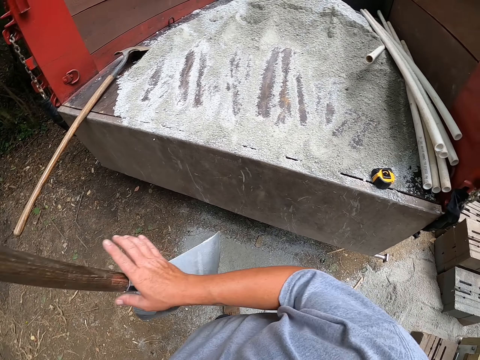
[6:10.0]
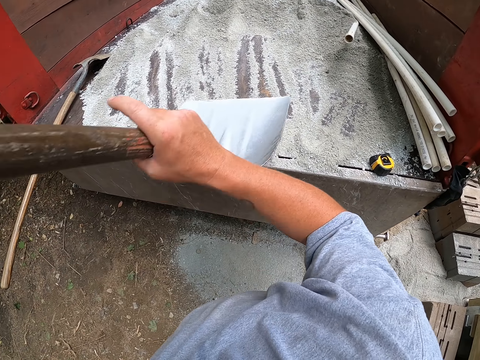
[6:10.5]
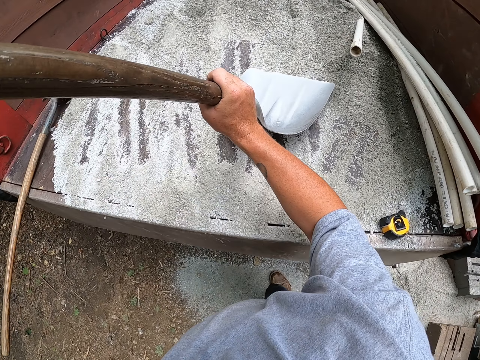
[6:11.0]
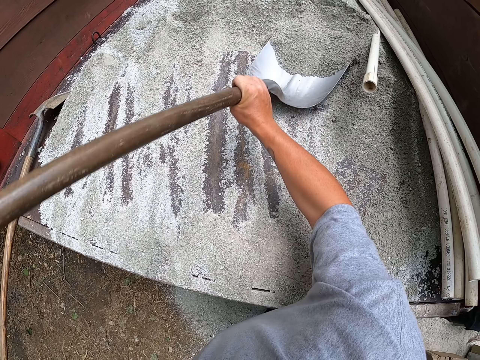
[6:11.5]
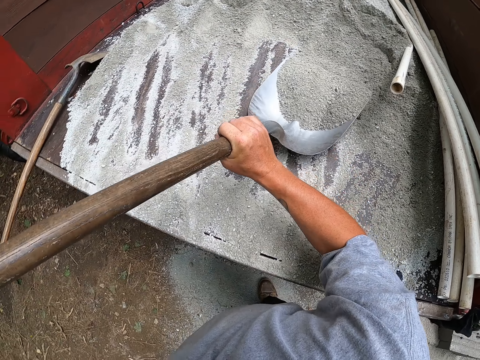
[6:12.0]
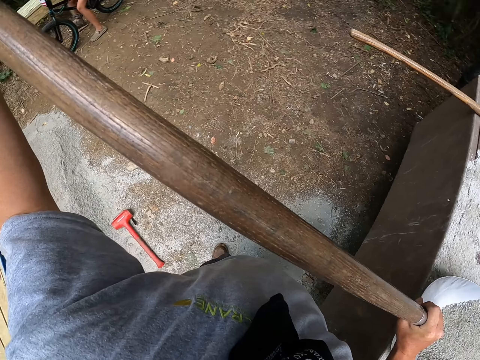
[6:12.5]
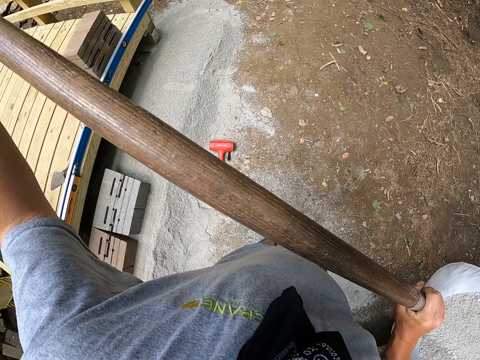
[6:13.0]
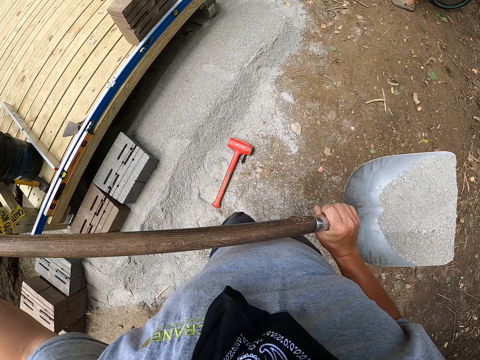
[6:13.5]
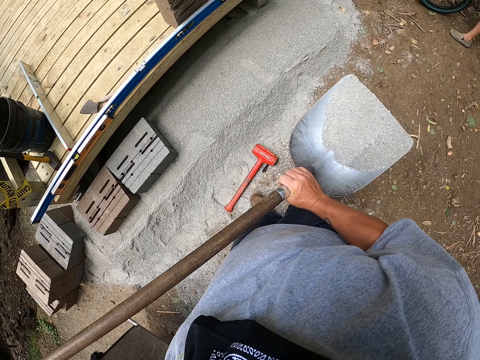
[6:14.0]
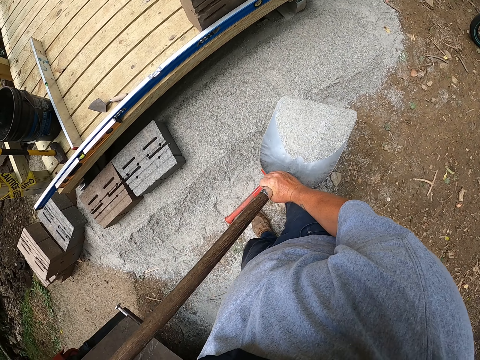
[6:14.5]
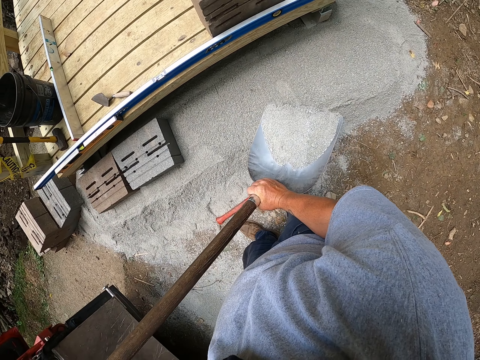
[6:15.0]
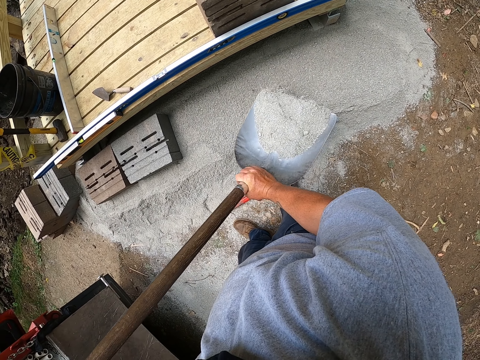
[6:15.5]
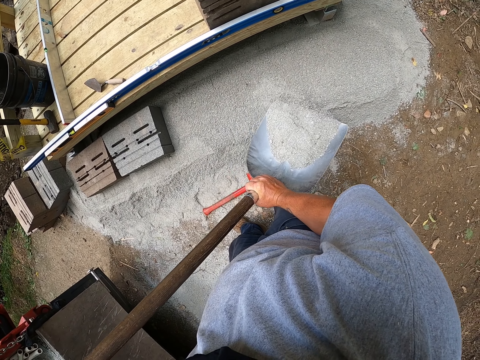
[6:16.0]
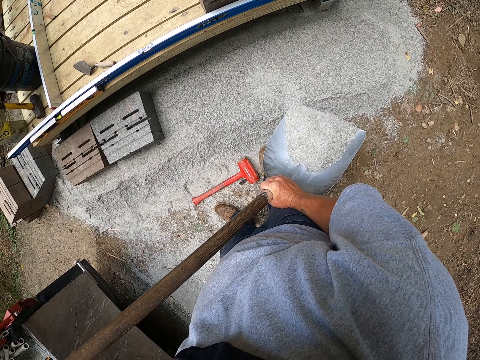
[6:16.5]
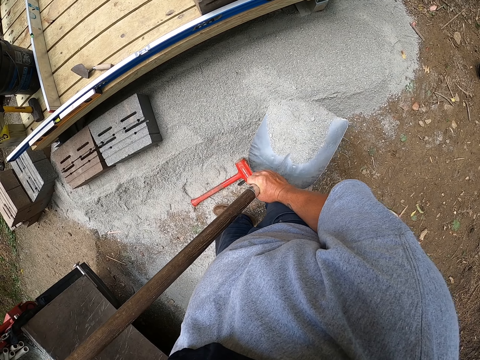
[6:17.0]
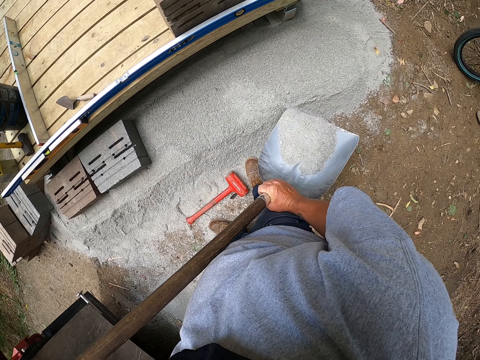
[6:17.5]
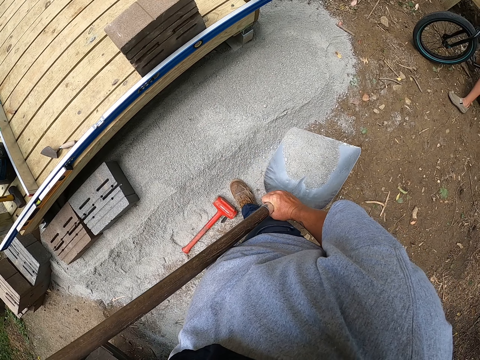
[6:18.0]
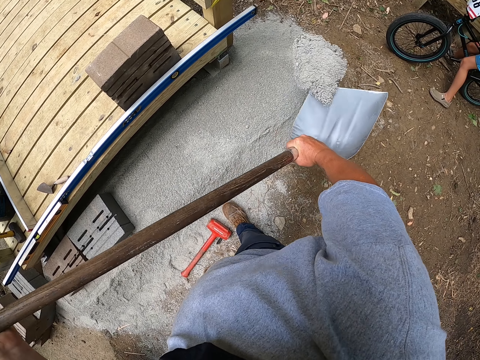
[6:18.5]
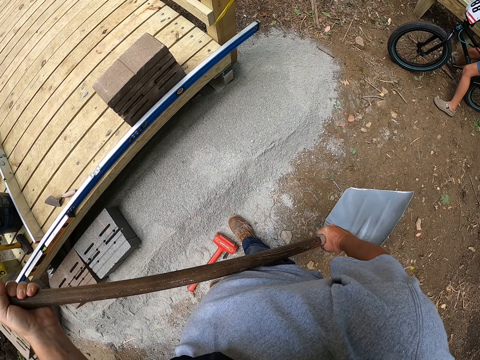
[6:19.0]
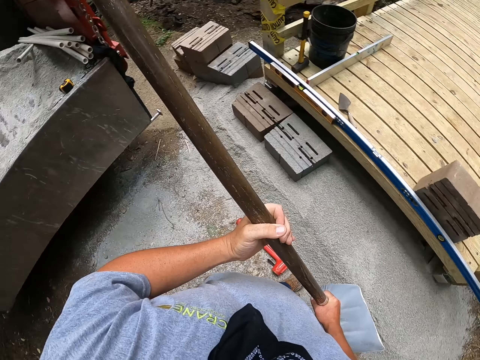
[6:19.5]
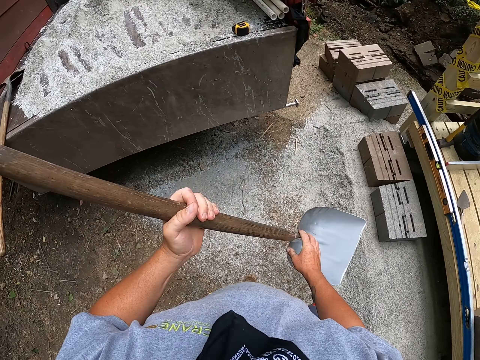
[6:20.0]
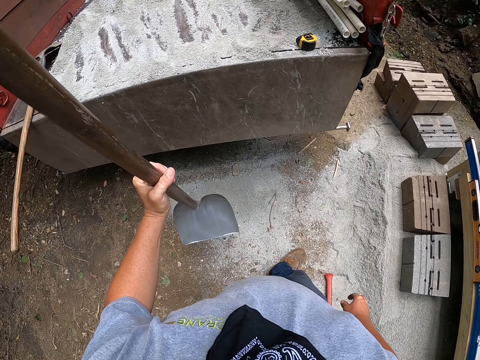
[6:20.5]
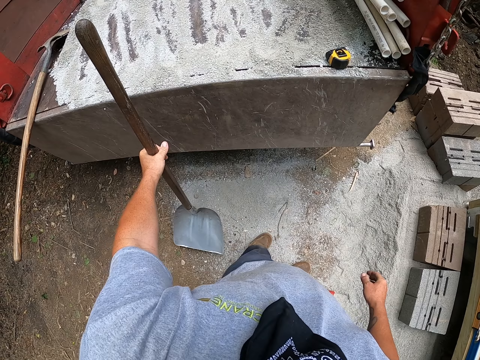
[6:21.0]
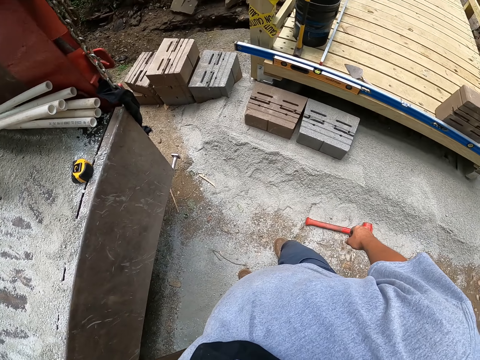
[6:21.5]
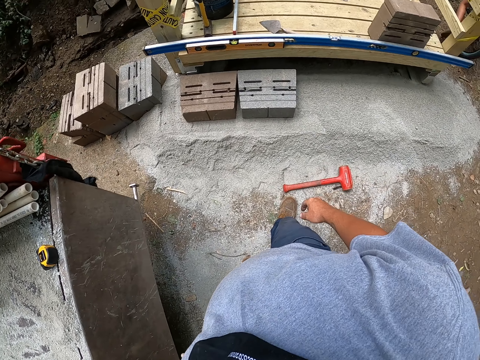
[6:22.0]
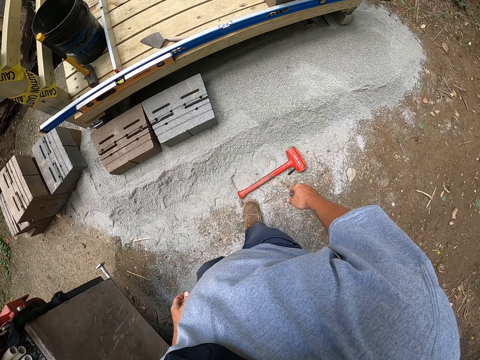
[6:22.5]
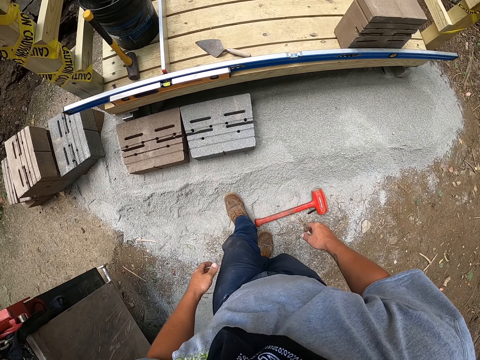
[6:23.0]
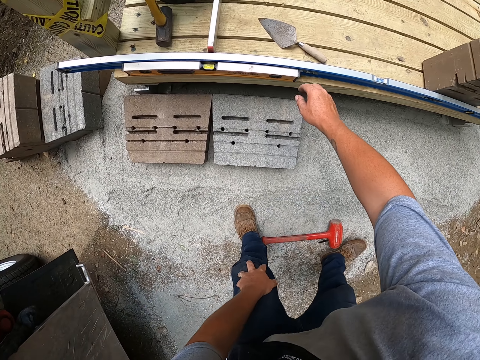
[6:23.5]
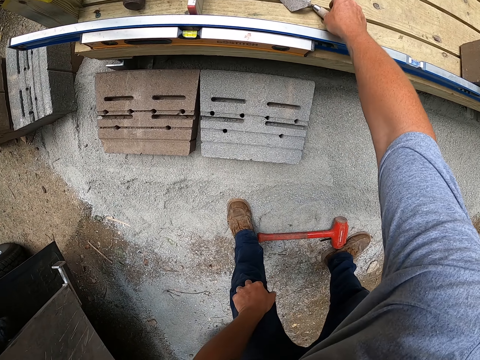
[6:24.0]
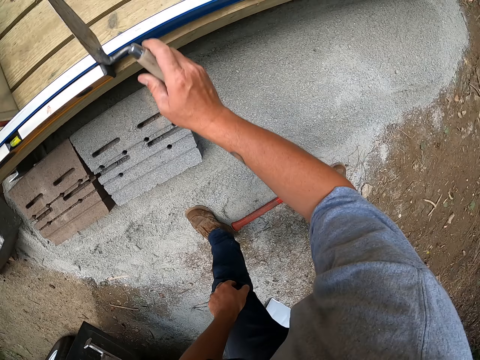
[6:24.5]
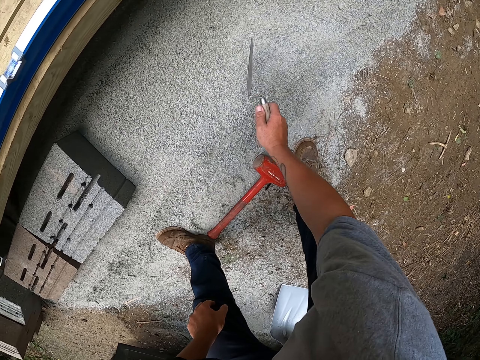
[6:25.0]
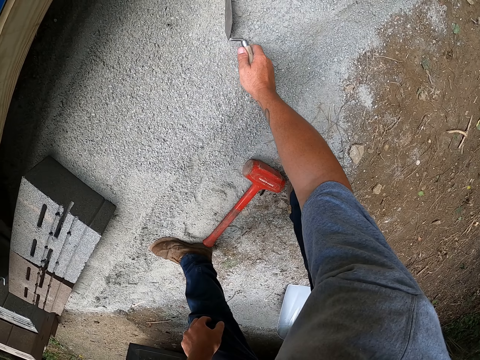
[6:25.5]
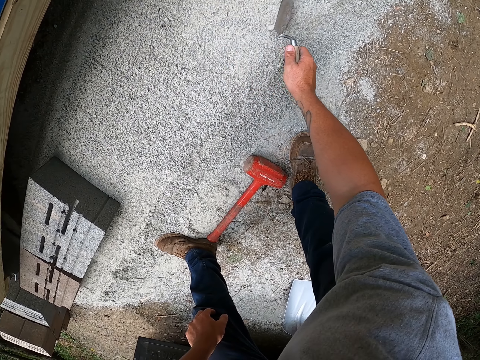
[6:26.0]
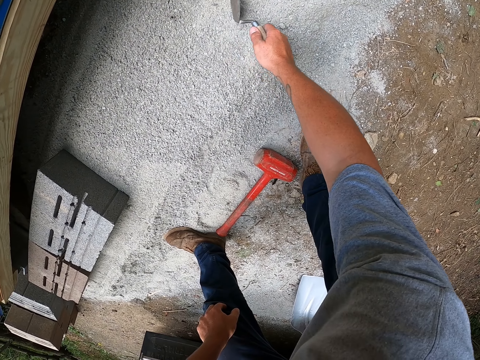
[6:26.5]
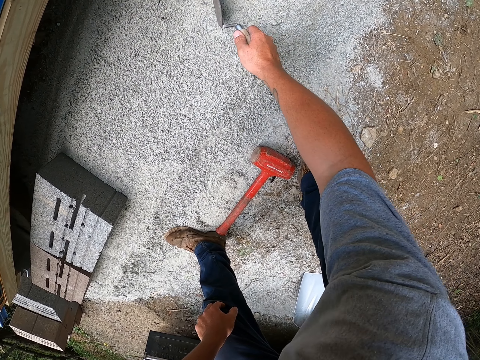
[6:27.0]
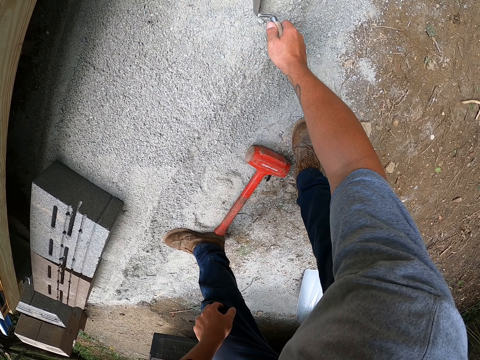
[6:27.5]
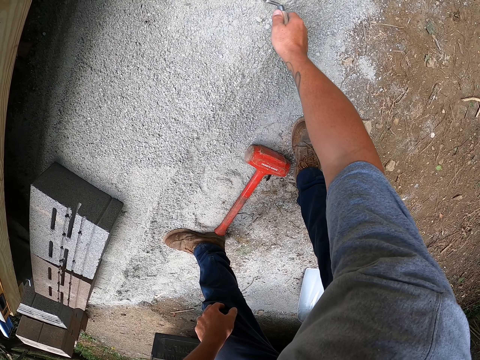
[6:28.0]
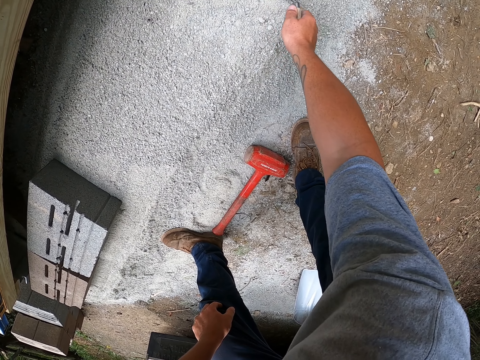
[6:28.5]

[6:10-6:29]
The camera wearer scoops concrete with the shovel. They walk around the construction area. They pour cement. They put the concrete on the ground. They walk around the construction area. They put the spade against the truck. They walk around the construction area. They pick up the trowel. They spread the cement. They level the concrete.

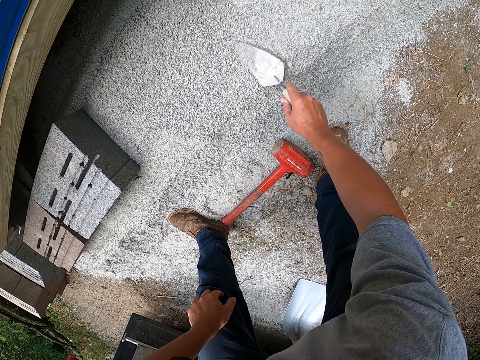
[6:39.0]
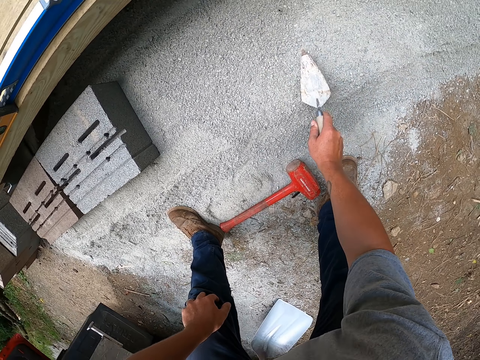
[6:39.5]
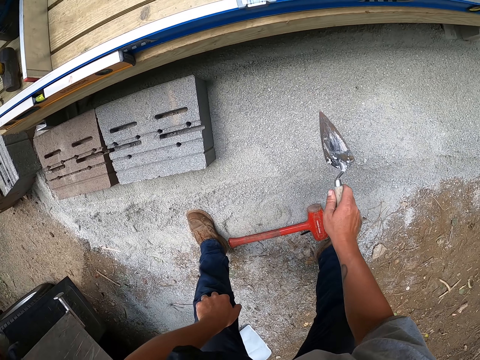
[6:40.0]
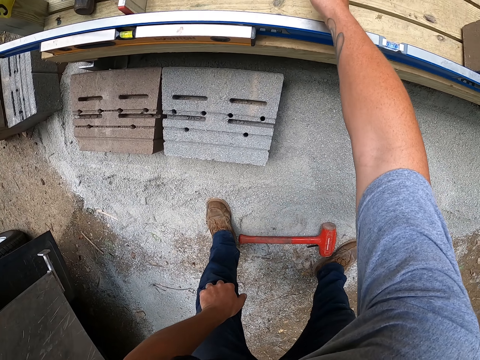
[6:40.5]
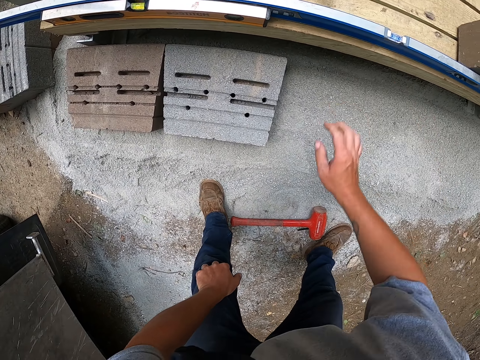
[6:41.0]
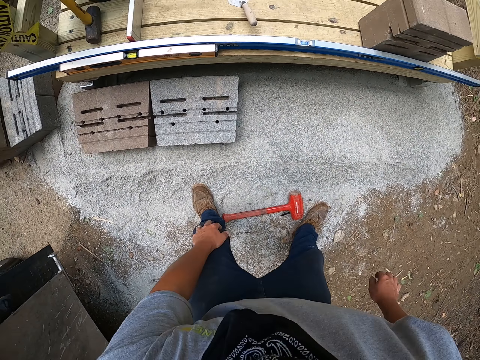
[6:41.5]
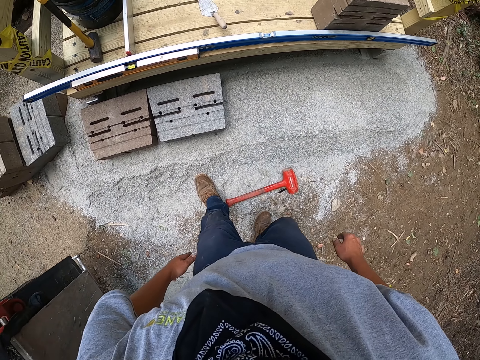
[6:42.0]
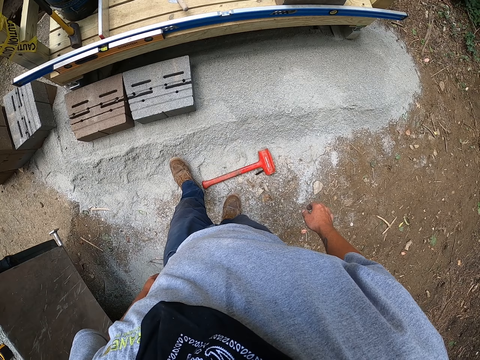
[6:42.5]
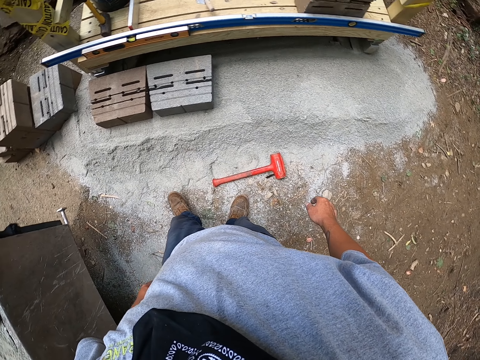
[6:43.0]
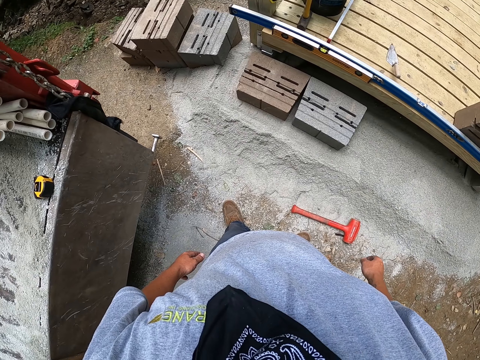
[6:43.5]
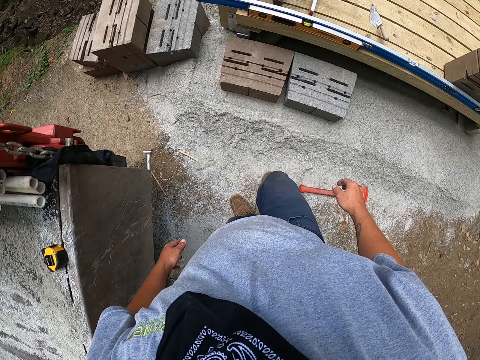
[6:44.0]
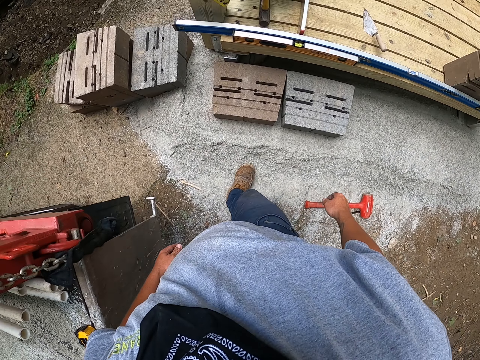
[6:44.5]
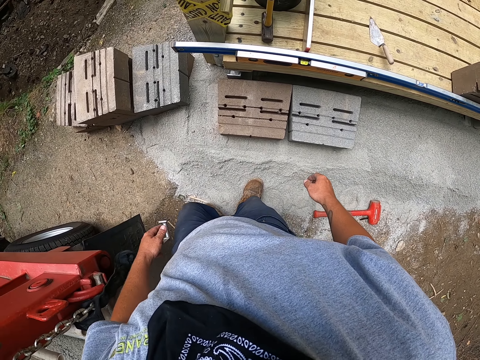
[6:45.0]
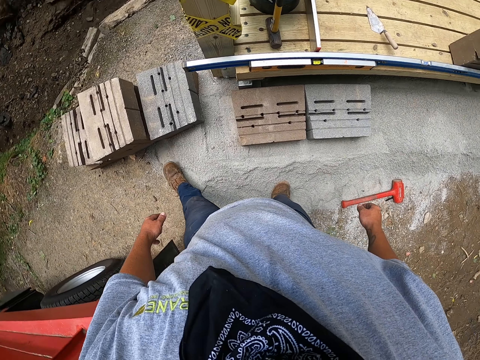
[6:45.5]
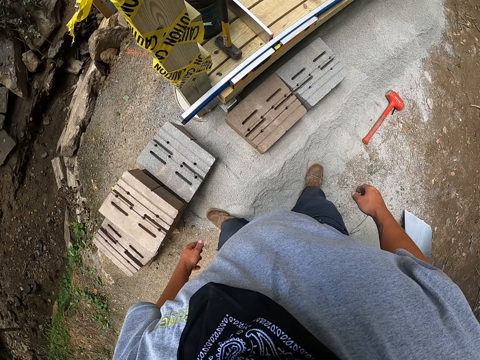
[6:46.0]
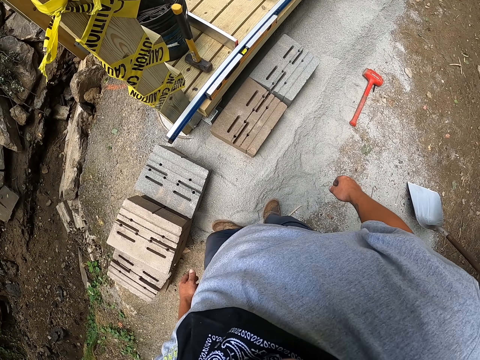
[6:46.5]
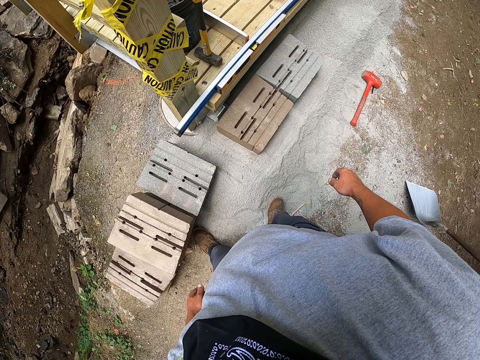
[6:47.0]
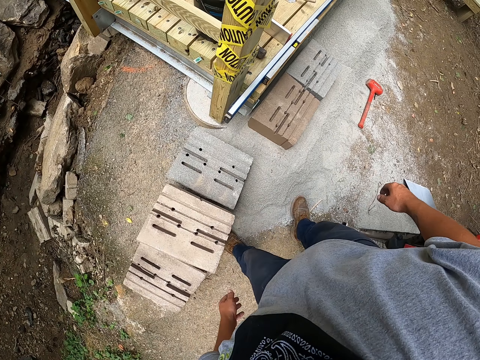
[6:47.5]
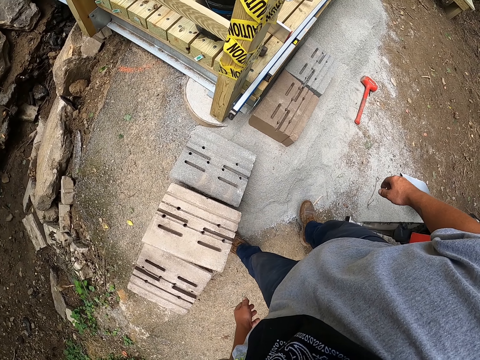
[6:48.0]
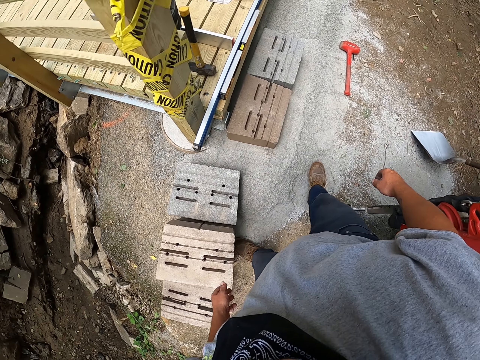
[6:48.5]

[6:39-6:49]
The camera wearer puts the trowel on the wooden structure. They walk around the construction area.
